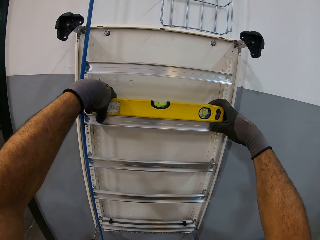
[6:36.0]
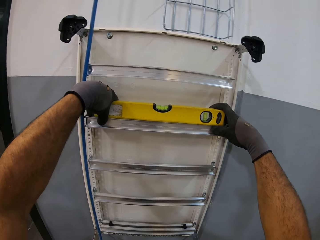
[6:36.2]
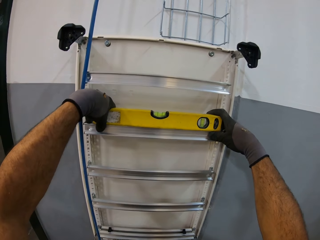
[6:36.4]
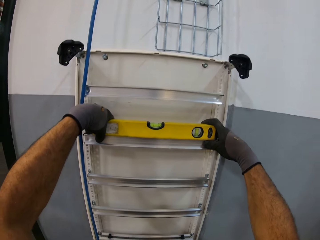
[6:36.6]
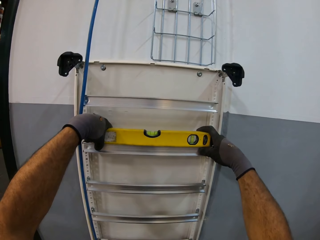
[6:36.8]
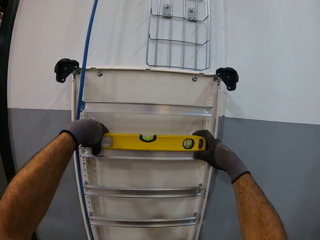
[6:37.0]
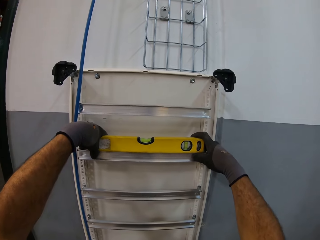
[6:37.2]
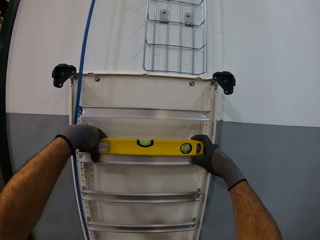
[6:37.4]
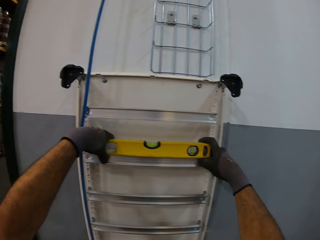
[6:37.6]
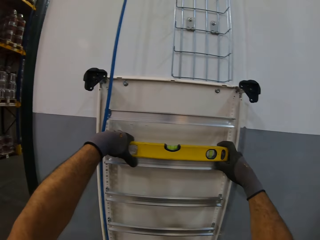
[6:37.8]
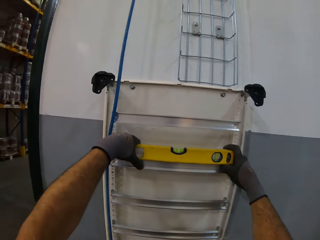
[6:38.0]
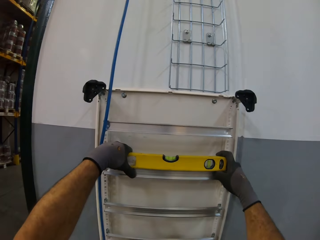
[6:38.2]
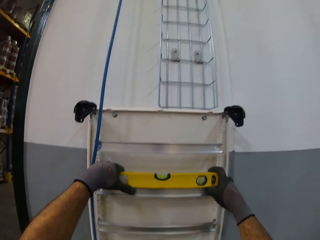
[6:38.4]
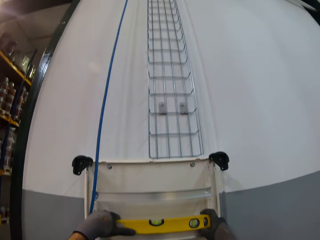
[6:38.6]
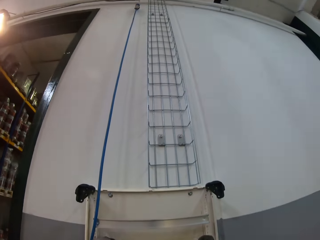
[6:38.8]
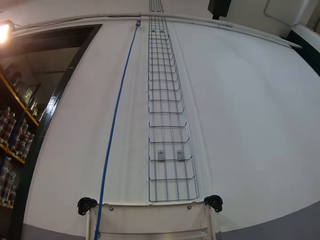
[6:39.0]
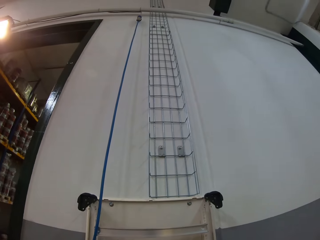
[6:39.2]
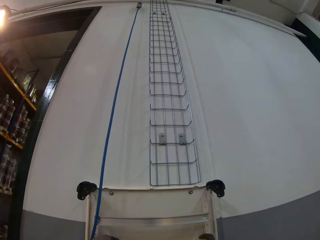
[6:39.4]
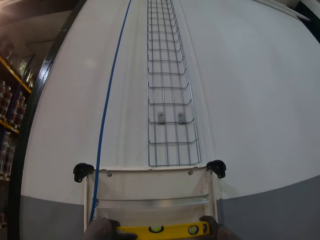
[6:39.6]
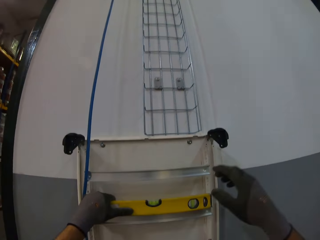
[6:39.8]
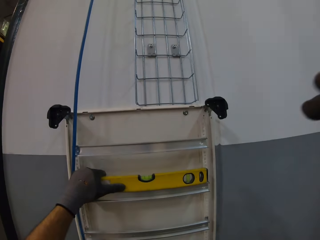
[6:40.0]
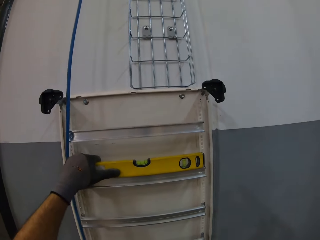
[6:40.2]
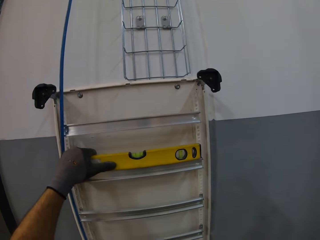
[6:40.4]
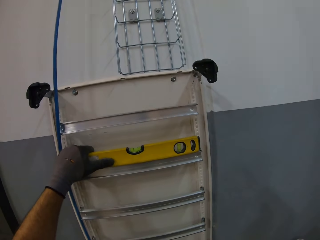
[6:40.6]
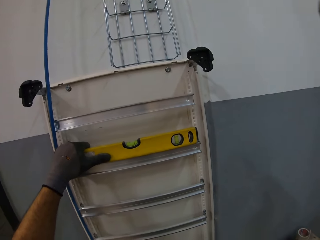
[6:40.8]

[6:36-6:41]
The camera wearer studies the spirit level. They look up. They look around.
